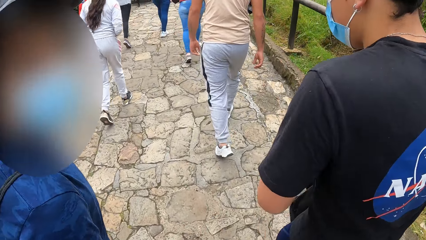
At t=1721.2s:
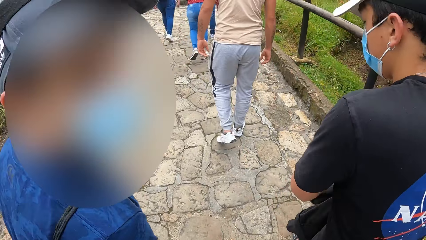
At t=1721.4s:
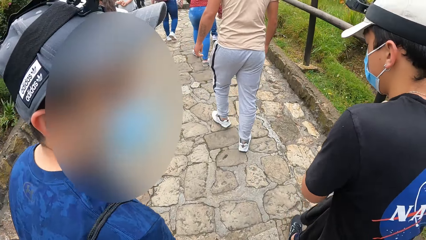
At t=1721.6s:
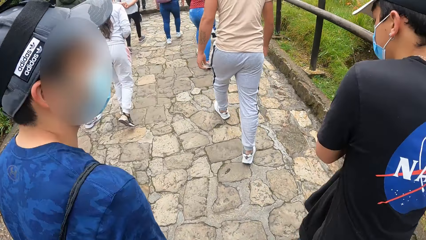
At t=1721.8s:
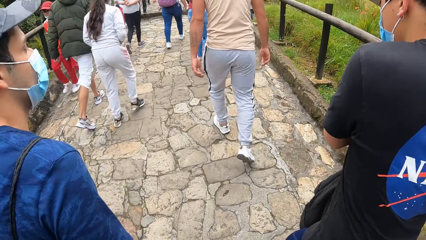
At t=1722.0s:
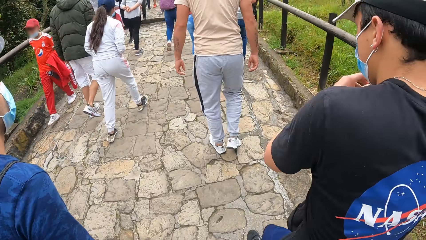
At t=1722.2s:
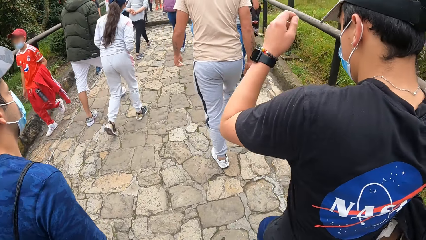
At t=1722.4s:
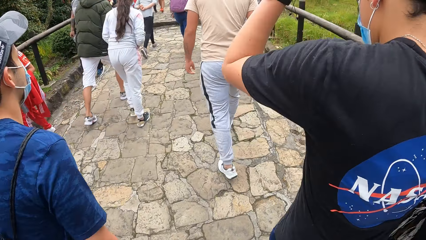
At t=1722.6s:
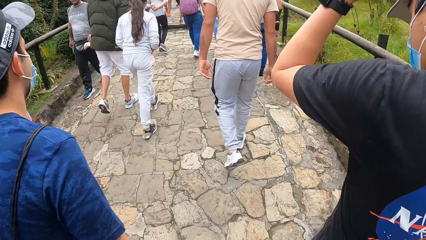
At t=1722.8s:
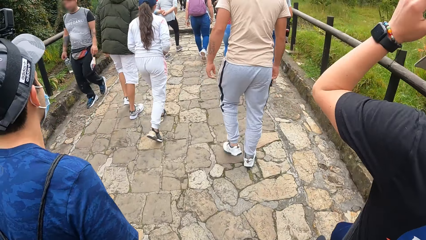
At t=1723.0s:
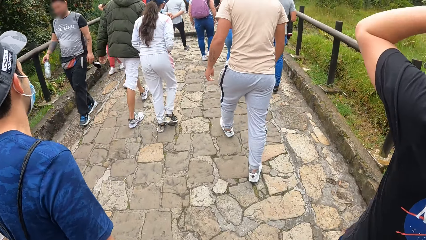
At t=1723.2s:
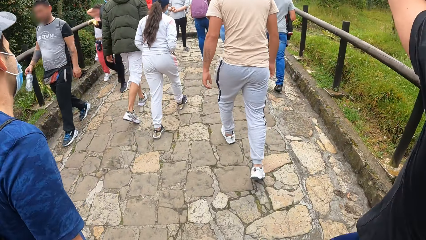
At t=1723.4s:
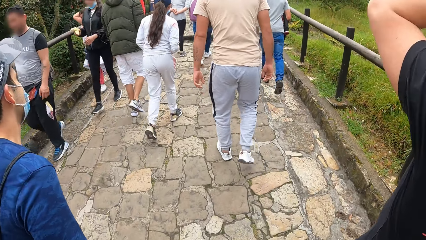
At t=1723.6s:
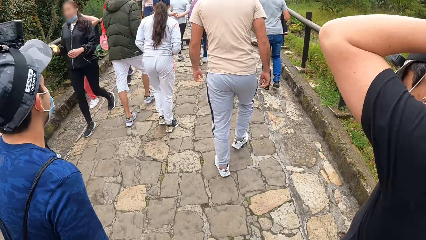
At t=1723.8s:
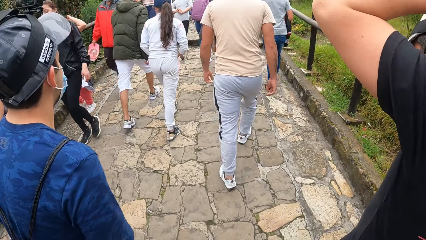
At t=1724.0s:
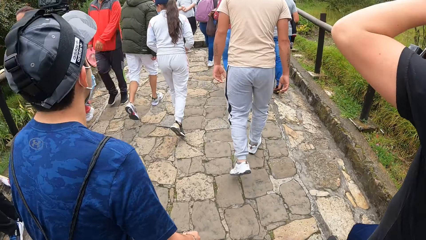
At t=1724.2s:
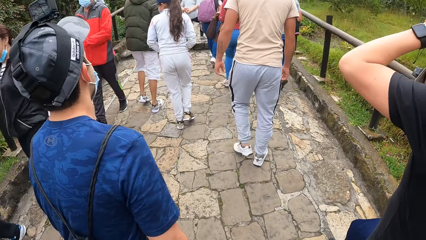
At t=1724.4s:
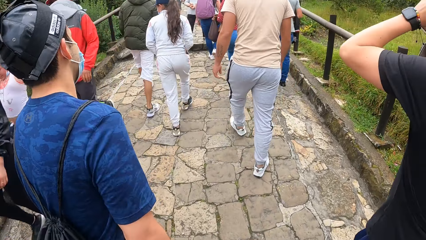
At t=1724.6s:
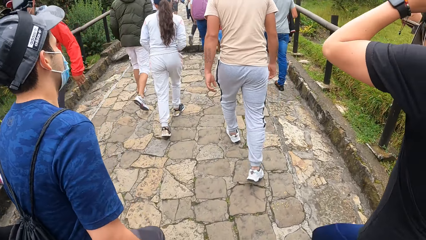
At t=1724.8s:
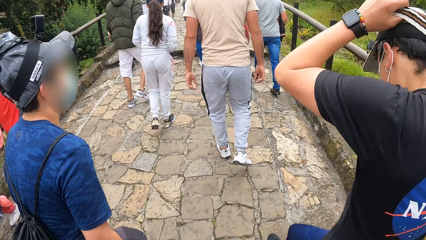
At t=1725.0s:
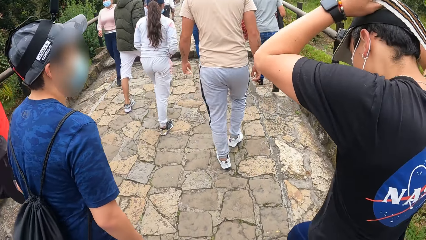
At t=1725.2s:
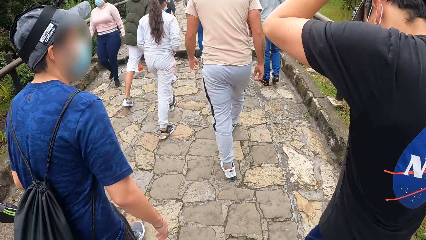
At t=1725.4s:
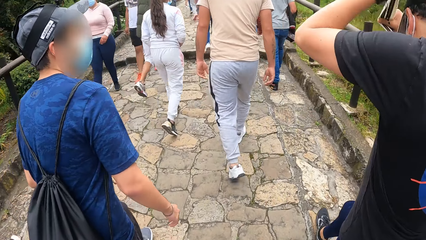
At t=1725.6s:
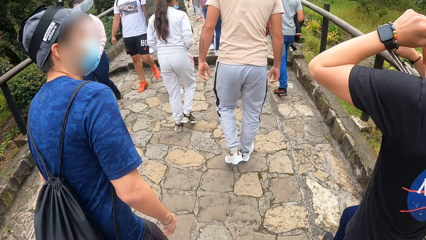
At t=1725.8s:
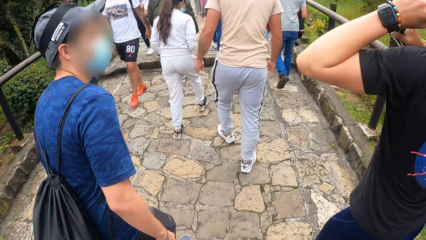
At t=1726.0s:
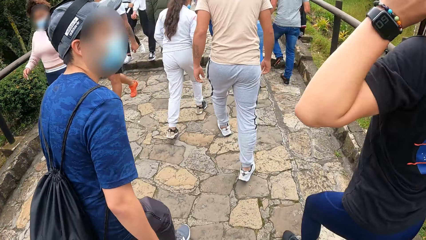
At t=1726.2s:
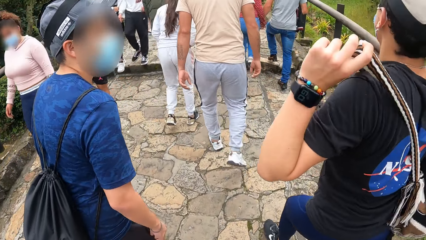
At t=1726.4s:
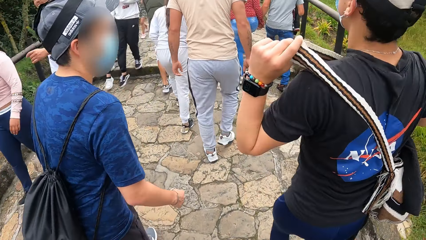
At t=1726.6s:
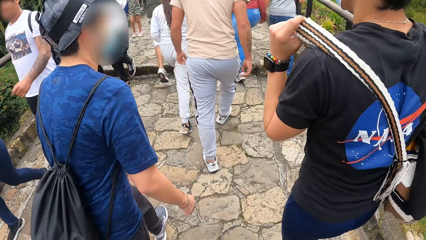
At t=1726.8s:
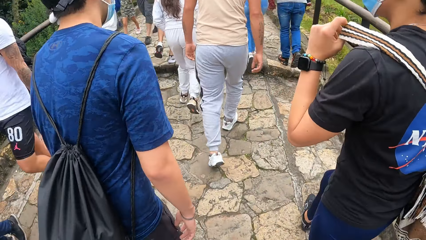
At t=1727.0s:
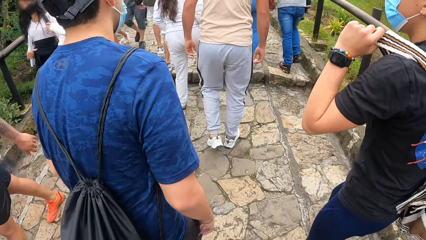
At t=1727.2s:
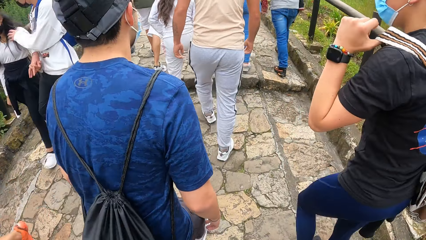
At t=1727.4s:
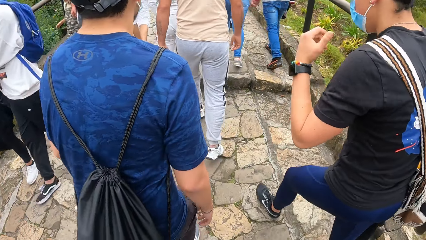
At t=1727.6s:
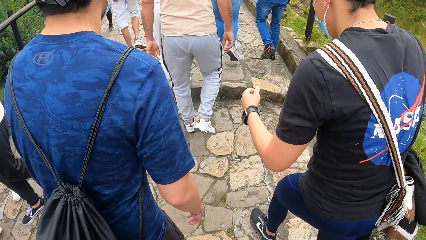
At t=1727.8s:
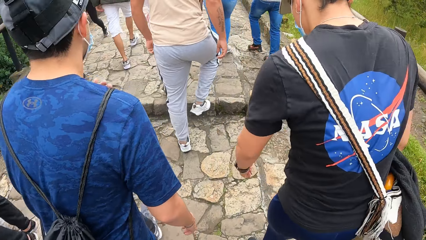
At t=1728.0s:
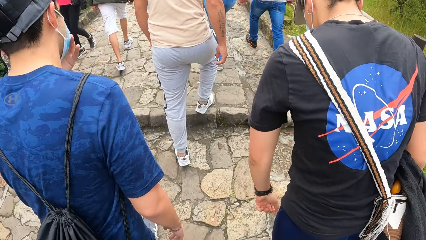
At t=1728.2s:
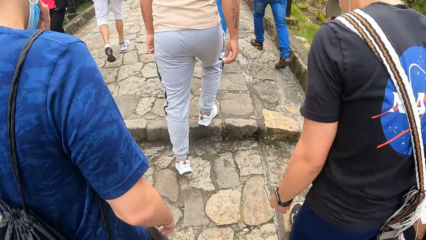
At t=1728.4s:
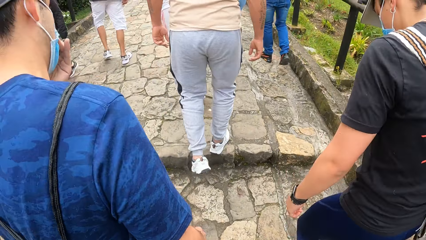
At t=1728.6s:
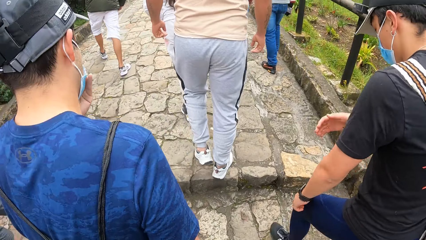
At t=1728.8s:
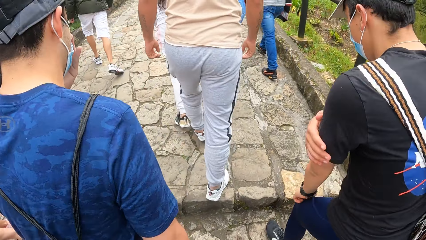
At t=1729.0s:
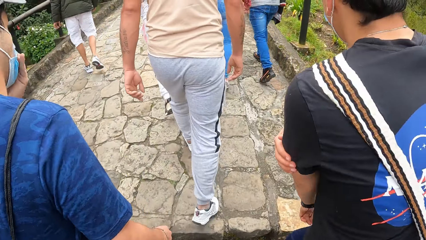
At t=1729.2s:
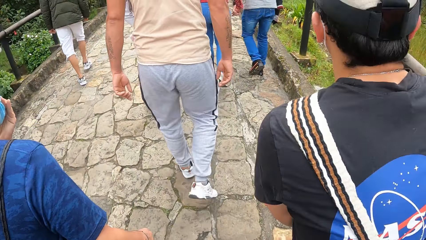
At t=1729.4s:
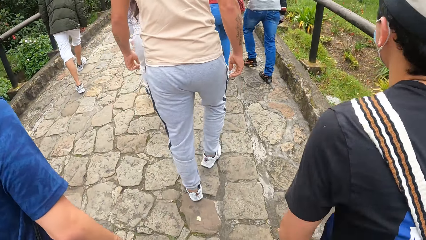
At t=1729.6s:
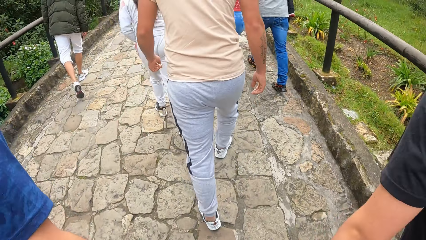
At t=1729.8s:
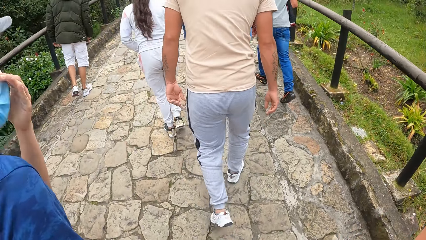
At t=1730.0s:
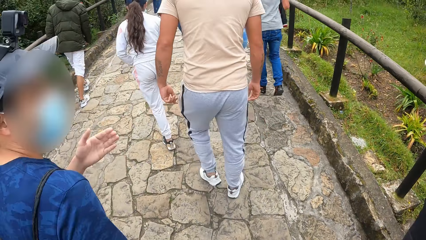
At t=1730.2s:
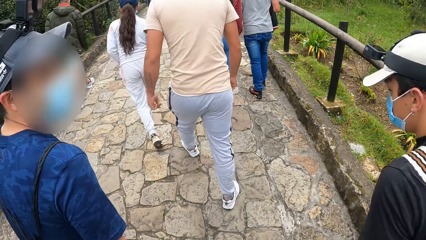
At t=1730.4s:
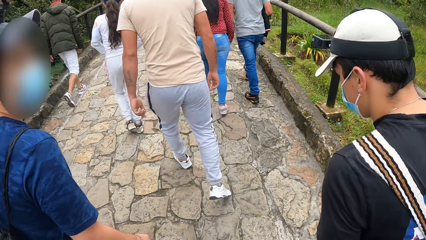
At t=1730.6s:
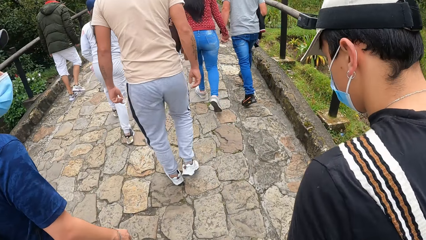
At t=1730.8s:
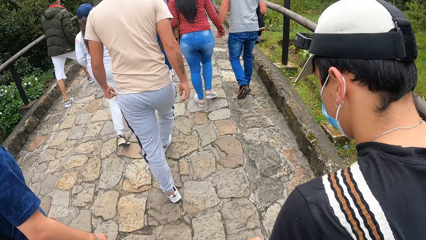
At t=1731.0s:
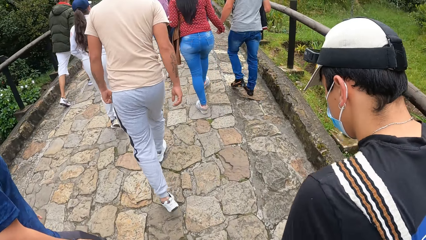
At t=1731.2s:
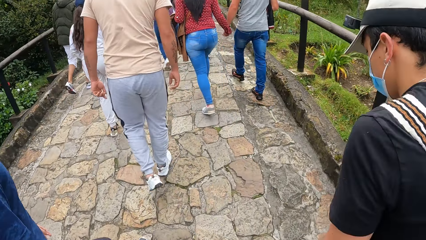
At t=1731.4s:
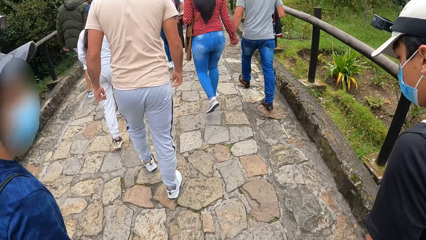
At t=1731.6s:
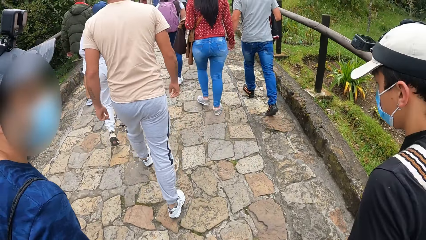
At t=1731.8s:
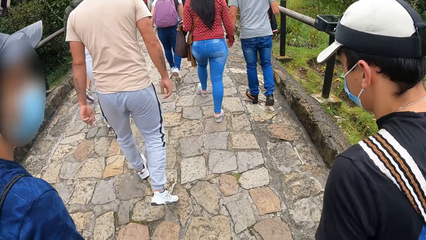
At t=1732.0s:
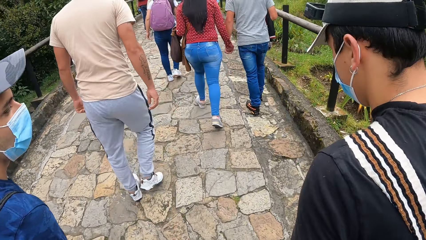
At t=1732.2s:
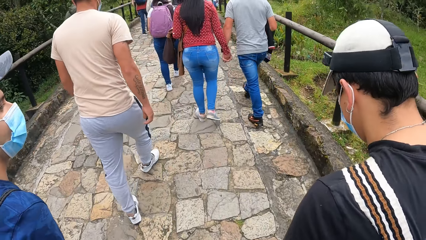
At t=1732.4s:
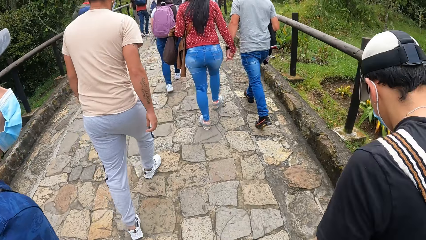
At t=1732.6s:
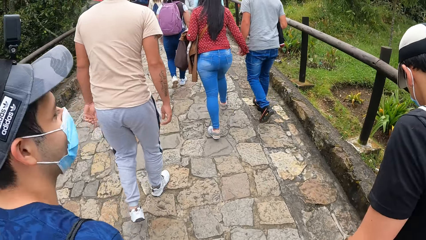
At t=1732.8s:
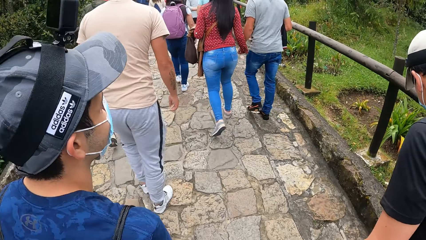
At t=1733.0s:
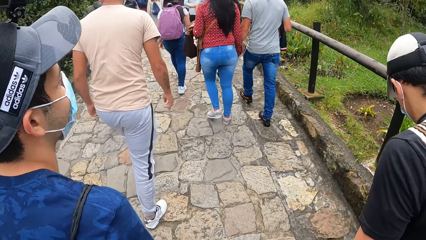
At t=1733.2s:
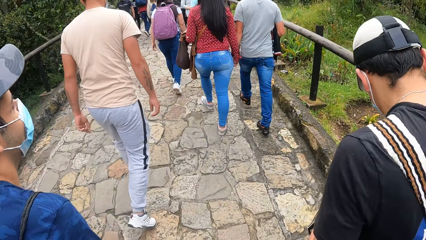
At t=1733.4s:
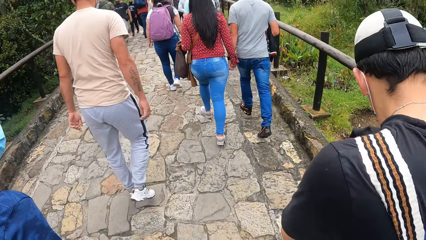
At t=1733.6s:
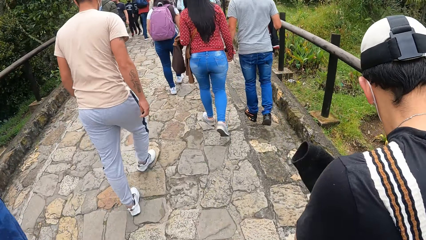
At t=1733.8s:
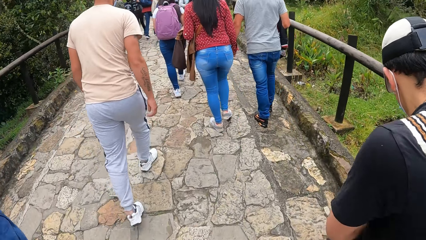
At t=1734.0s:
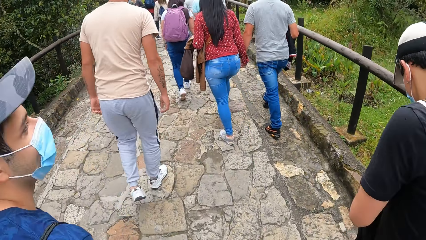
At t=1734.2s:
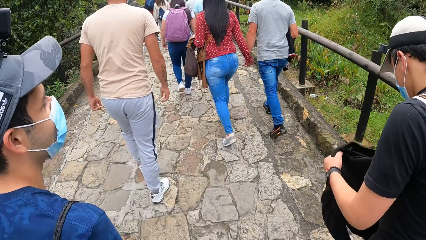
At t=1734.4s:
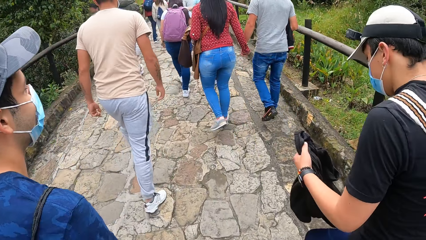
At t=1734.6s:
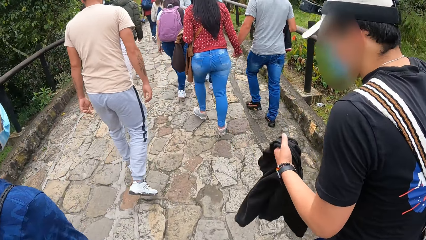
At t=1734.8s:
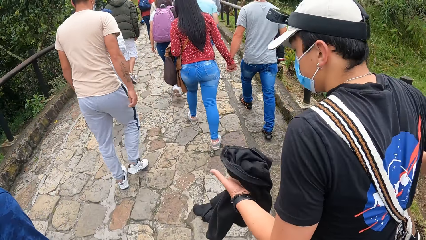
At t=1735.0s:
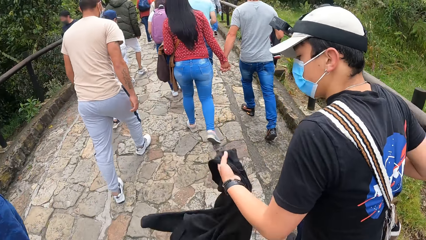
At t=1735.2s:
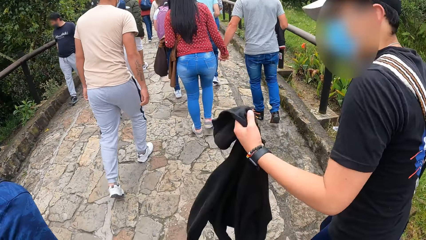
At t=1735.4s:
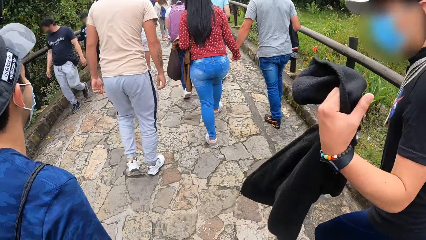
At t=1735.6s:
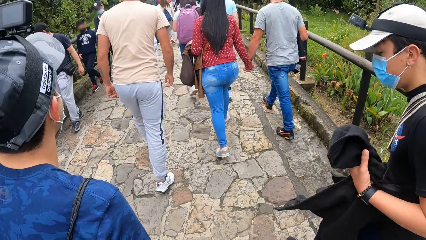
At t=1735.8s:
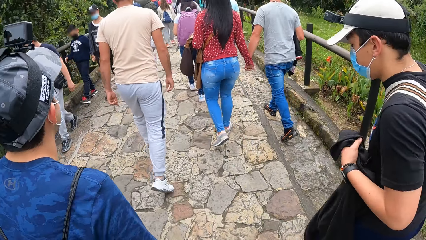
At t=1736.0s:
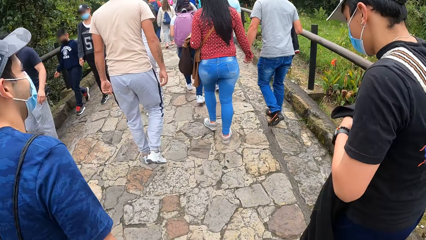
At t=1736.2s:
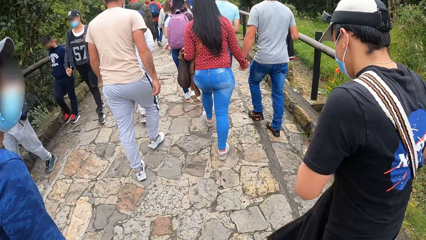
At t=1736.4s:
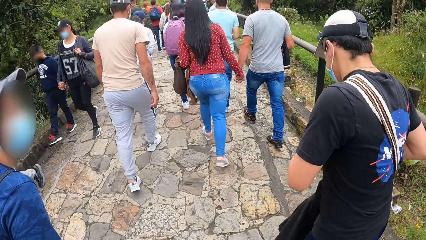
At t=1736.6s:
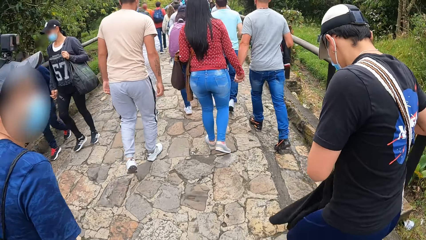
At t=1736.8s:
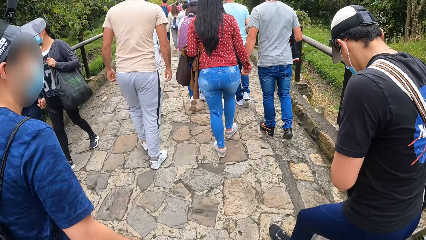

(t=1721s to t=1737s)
The man adjusts the bag on his right hand with his left hand. The man holds the sweater in his left hand. The man places the sweater on the bag on him with both hands.
